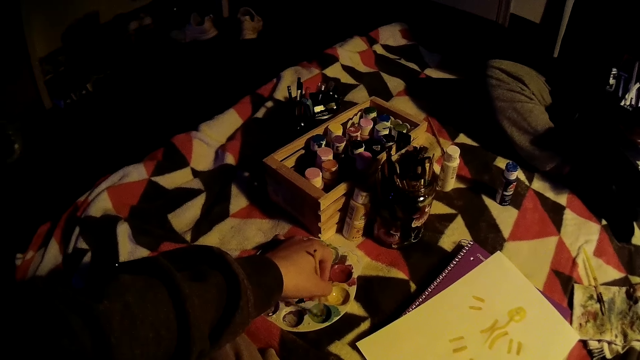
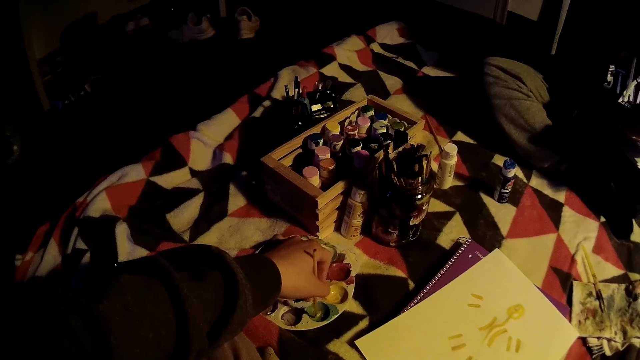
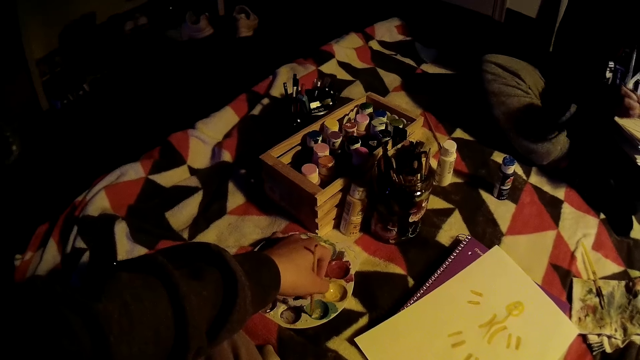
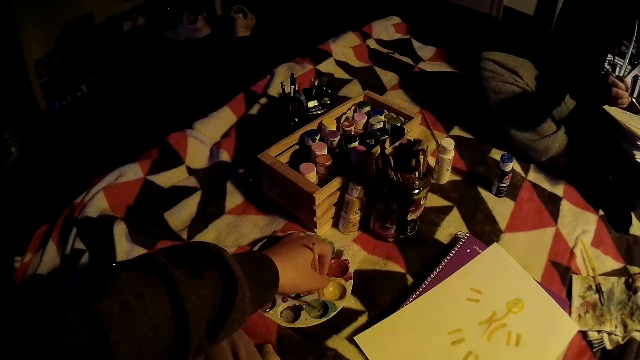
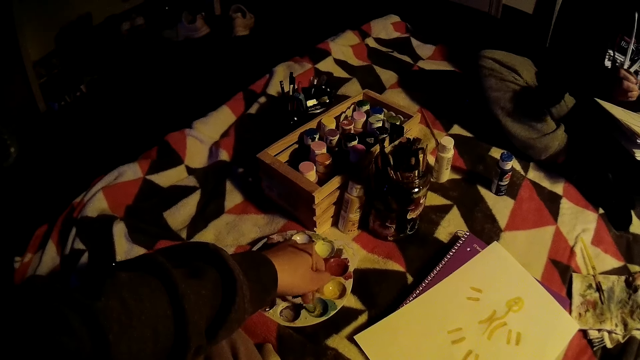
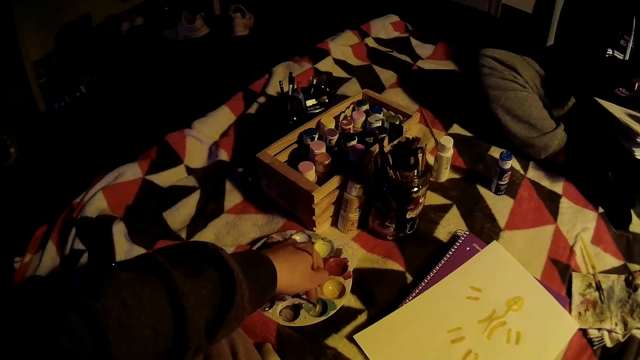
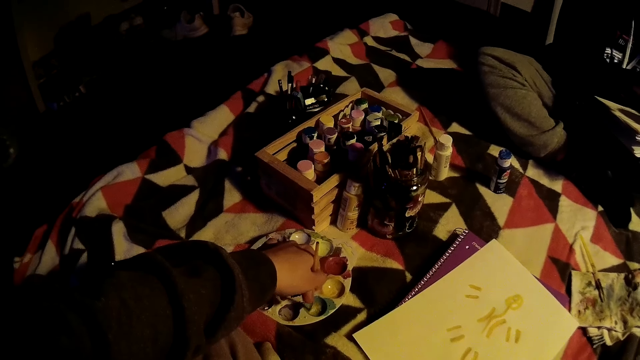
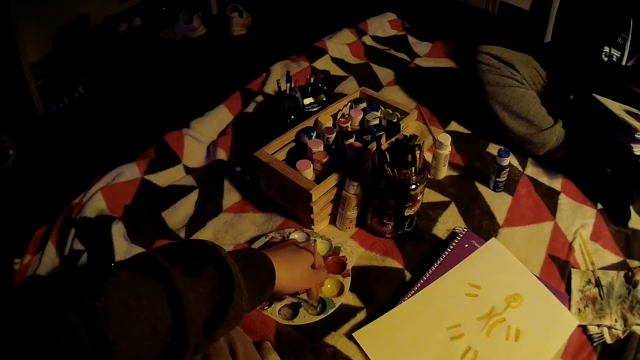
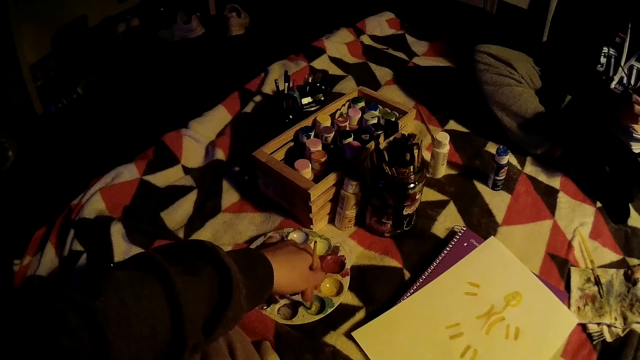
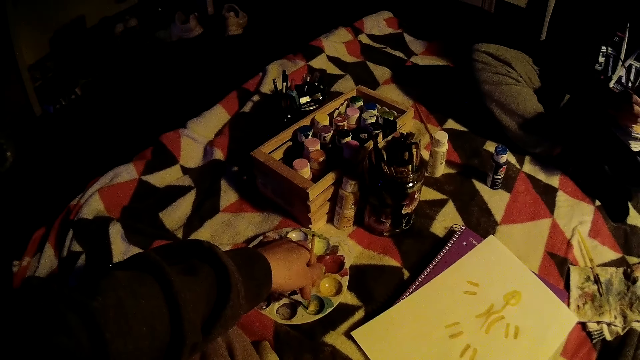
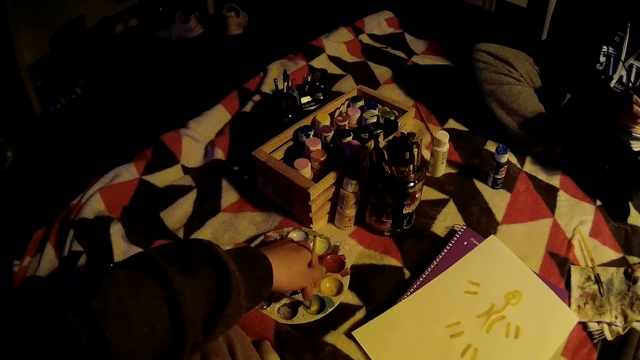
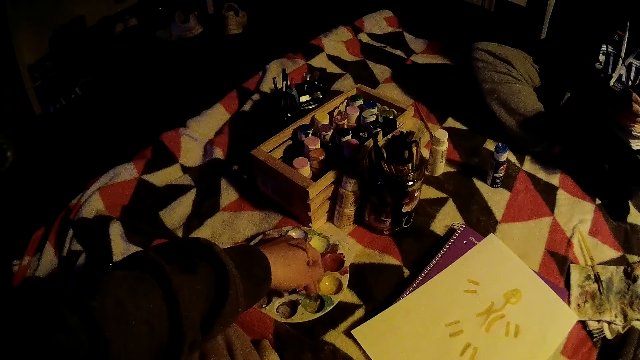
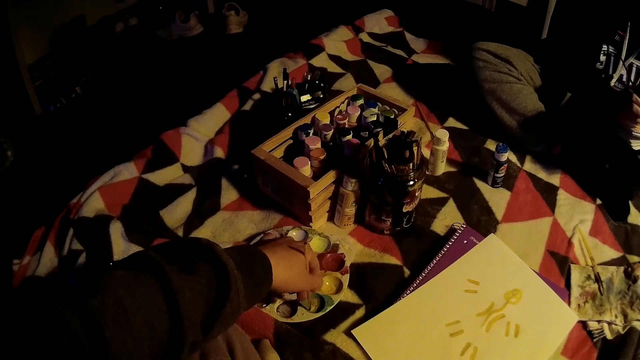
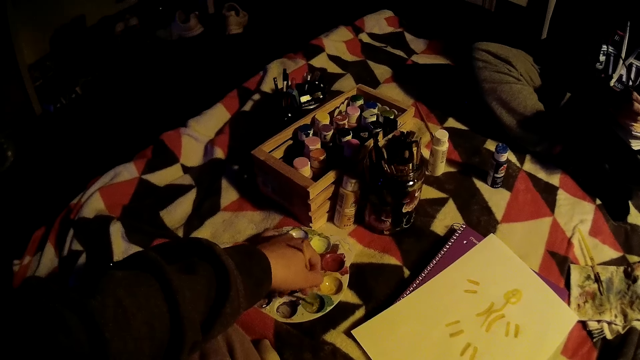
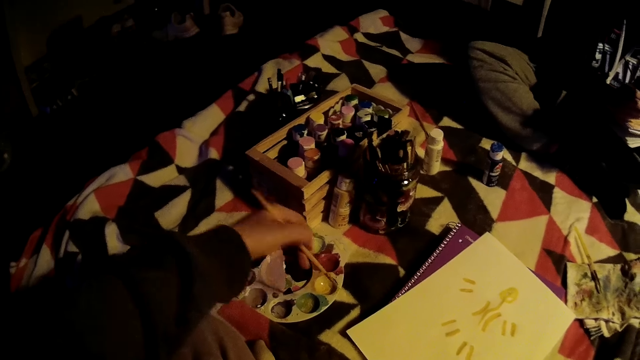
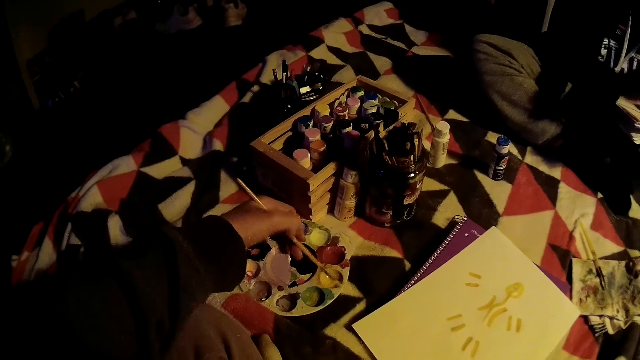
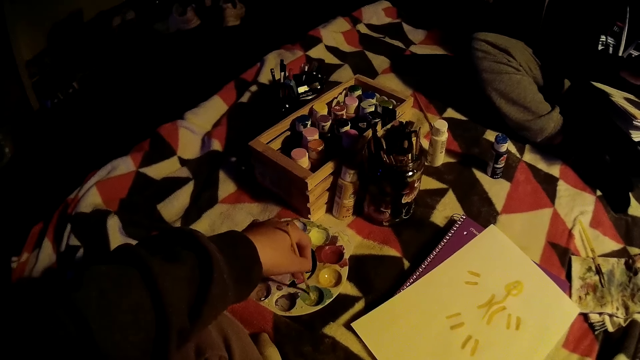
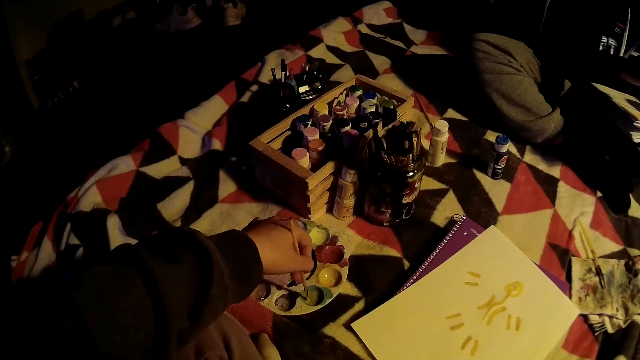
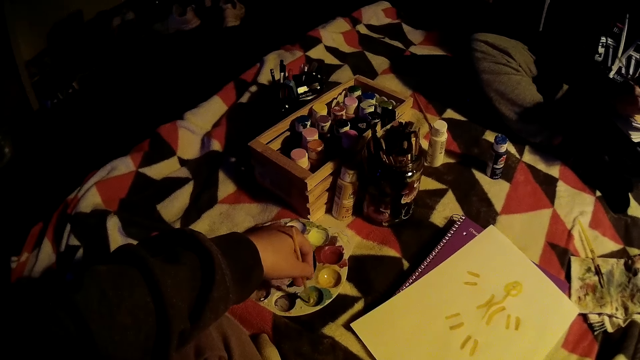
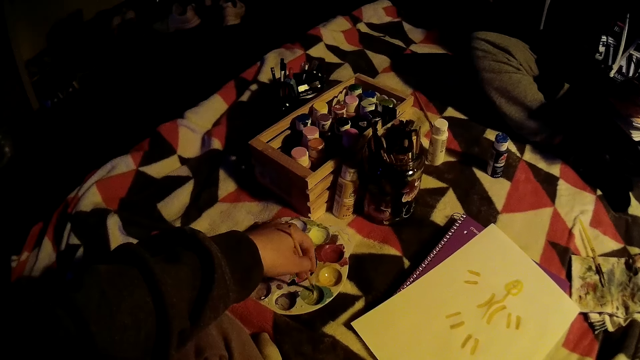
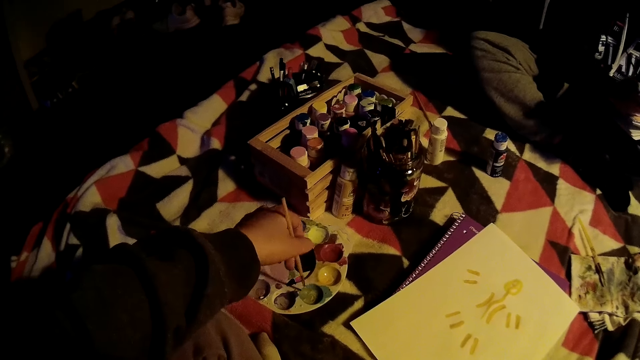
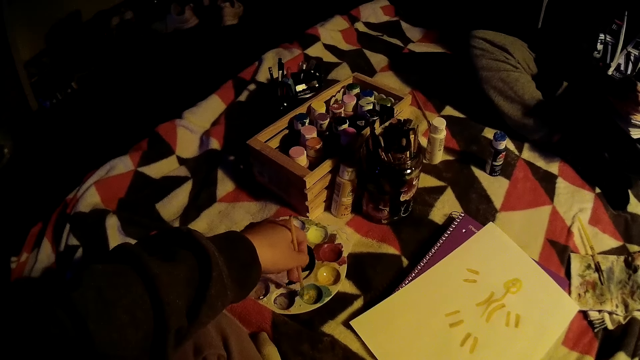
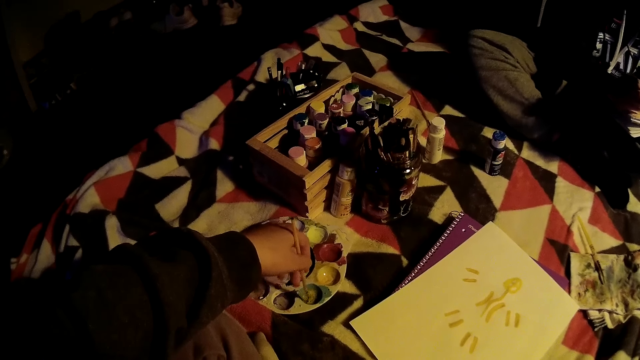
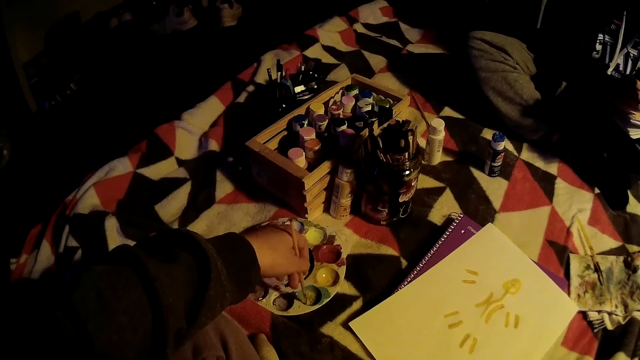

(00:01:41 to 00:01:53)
The woman paints on the drawing book with the paintbrush on her right hand. The woman paints with the brush.

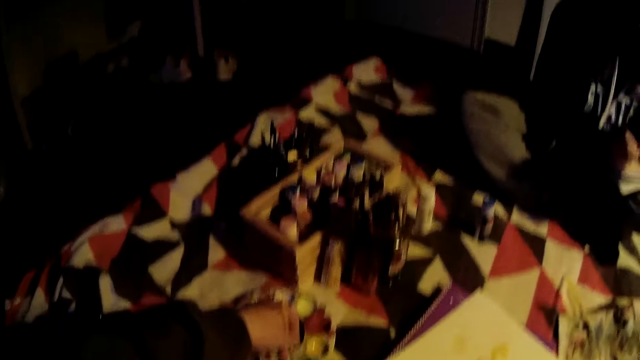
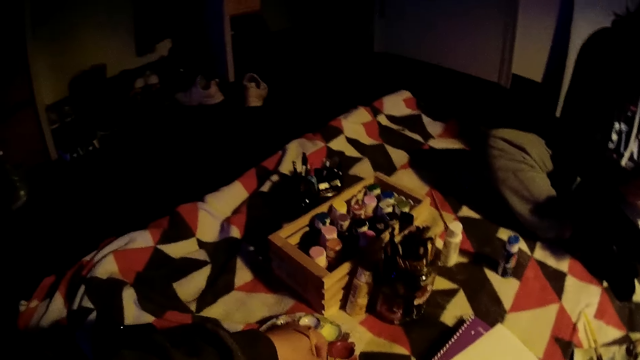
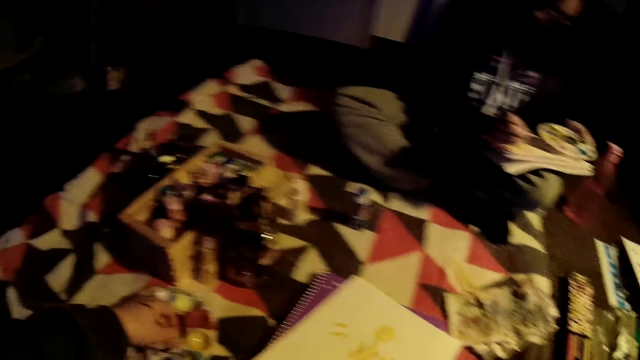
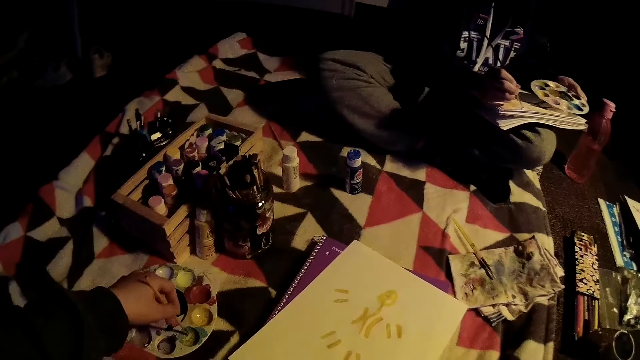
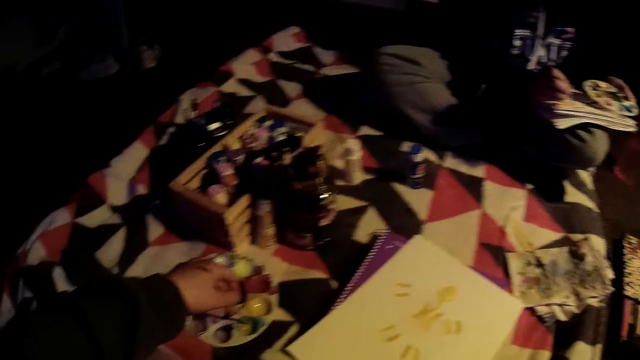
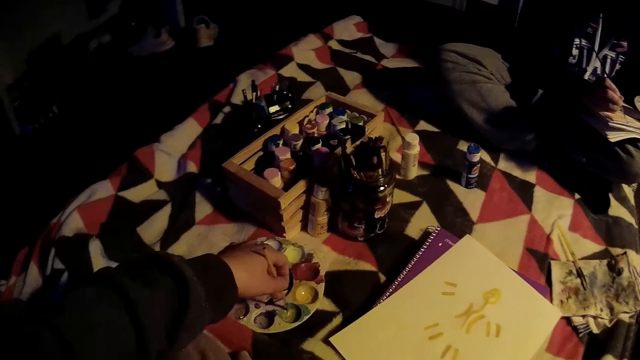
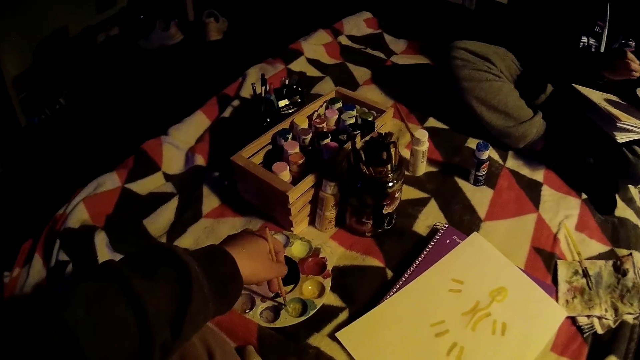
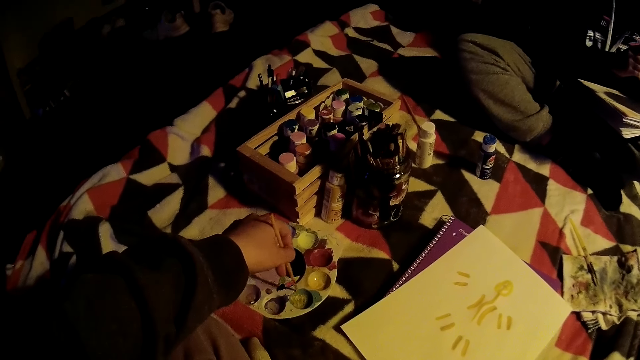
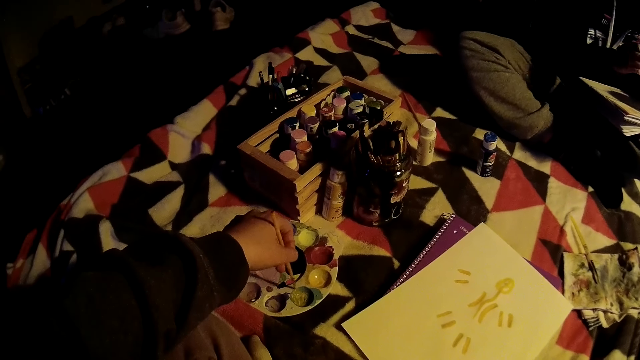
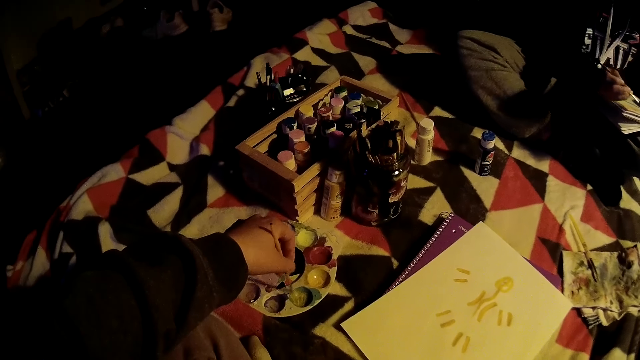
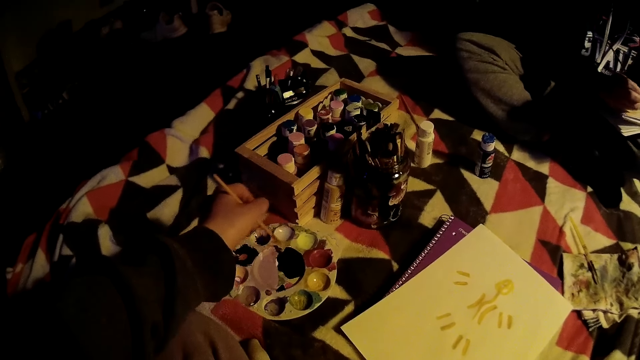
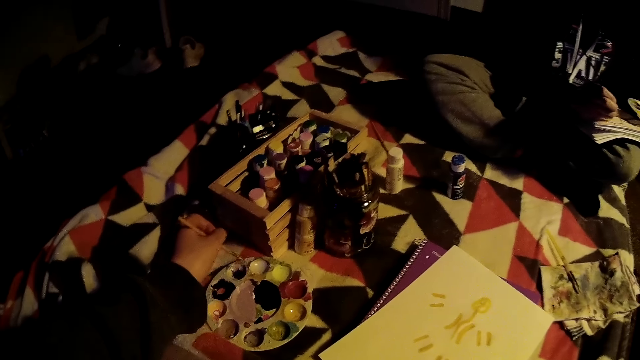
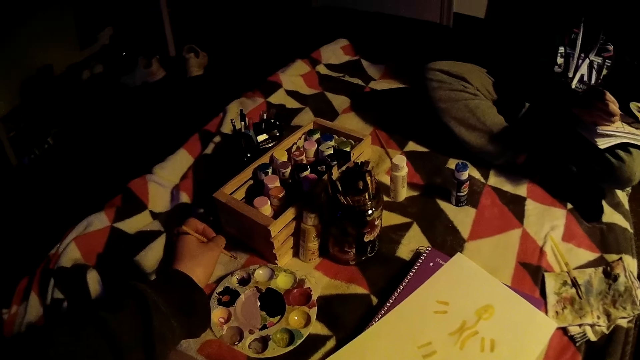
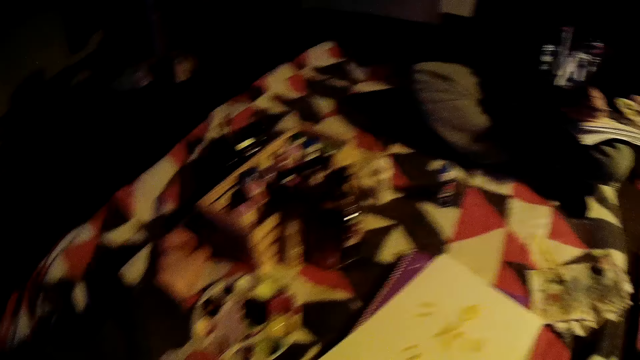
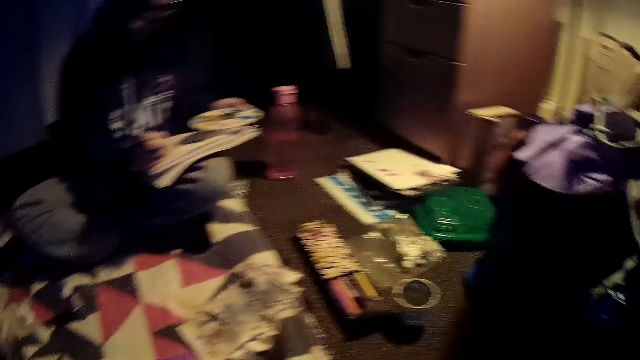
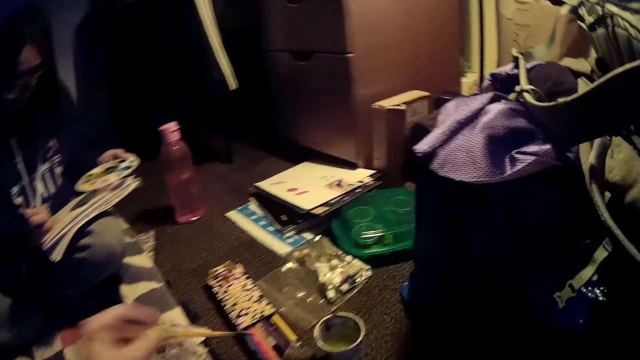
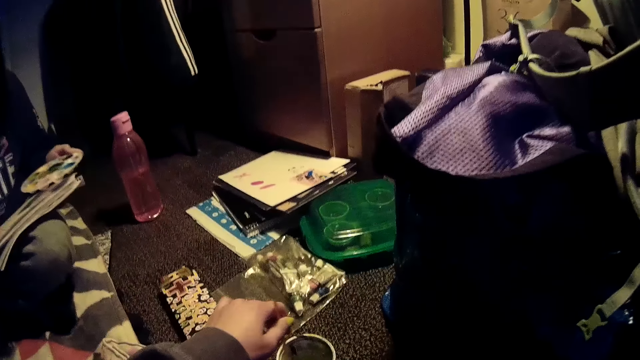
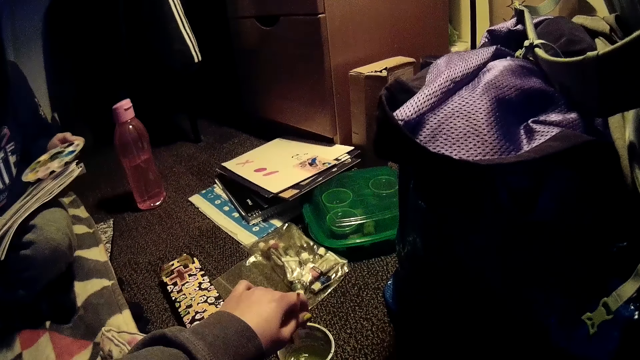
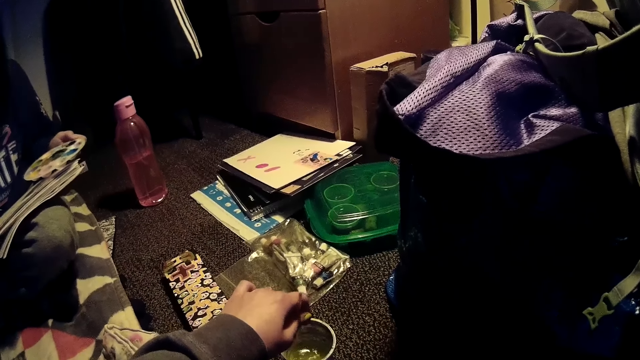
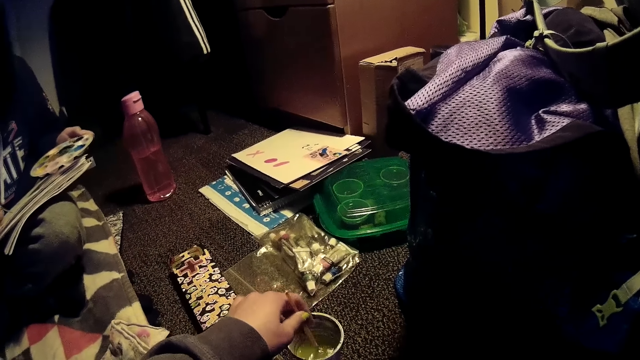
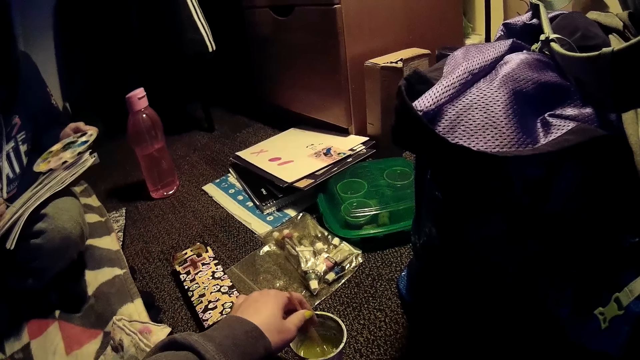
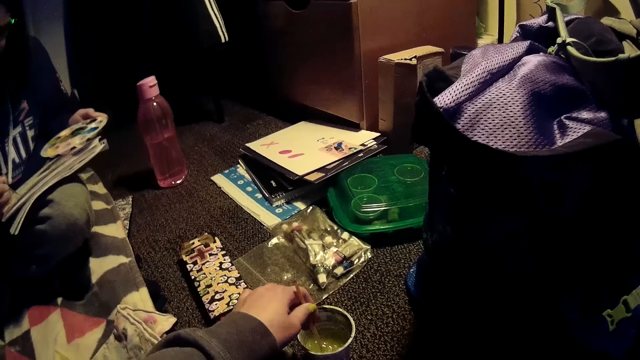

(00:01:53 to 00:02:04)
The camera wearer looks around. She rinses the paintbrush in her left hand in a stainless steel plate with water. She takes the paint.
